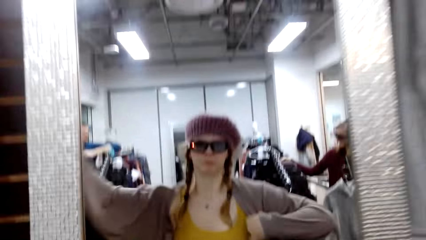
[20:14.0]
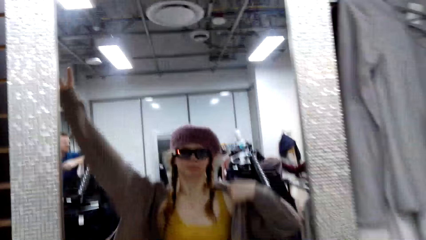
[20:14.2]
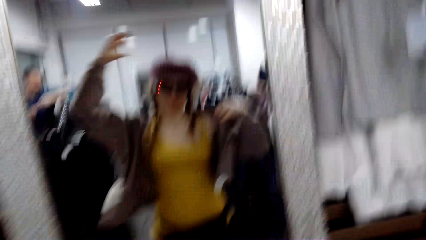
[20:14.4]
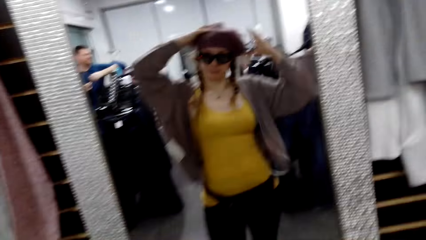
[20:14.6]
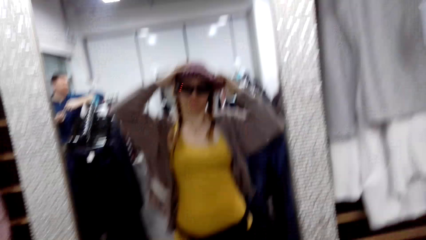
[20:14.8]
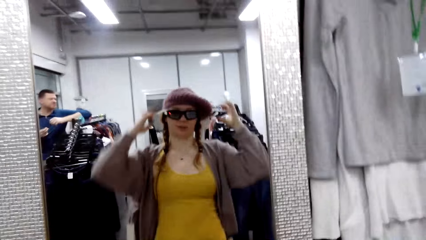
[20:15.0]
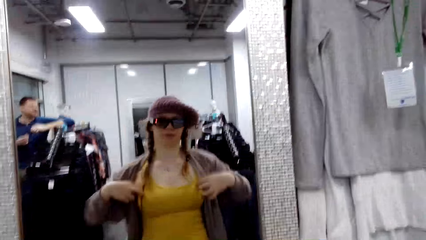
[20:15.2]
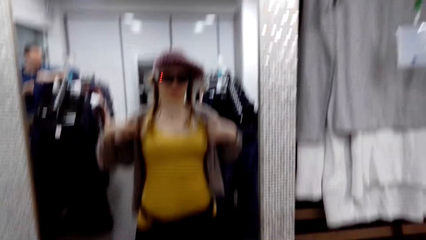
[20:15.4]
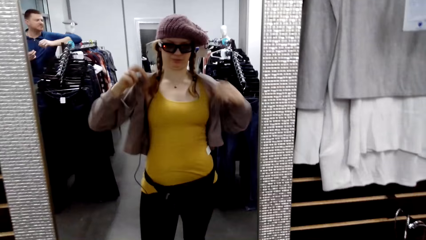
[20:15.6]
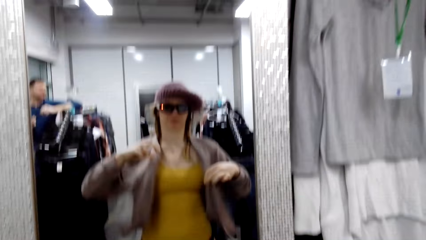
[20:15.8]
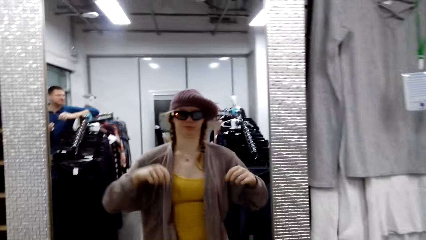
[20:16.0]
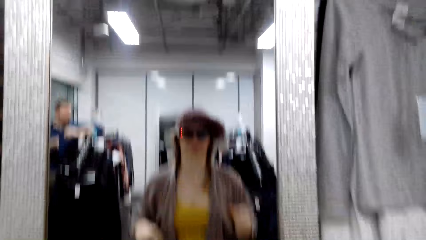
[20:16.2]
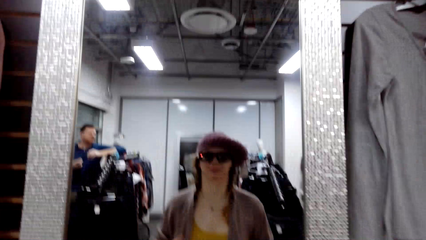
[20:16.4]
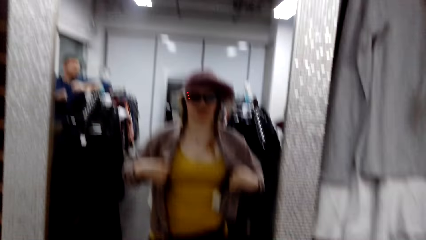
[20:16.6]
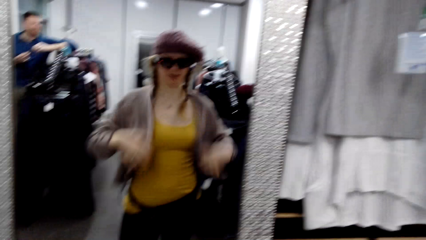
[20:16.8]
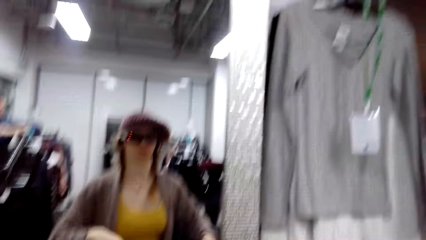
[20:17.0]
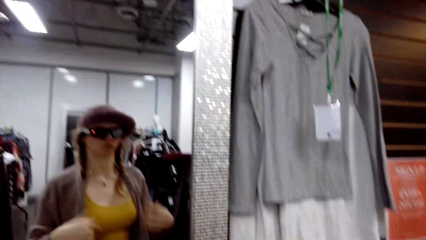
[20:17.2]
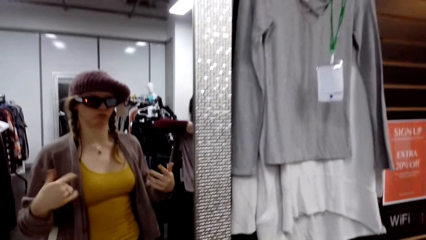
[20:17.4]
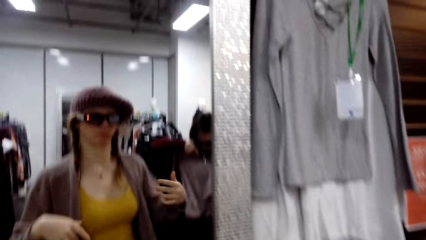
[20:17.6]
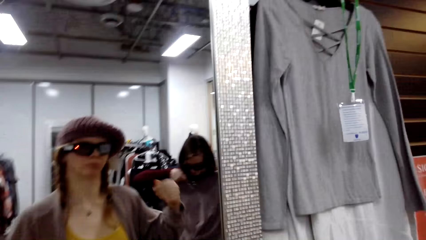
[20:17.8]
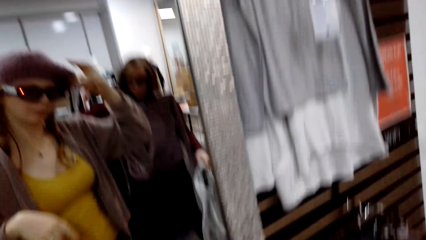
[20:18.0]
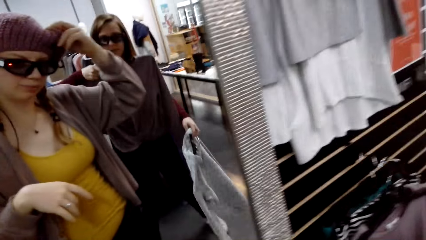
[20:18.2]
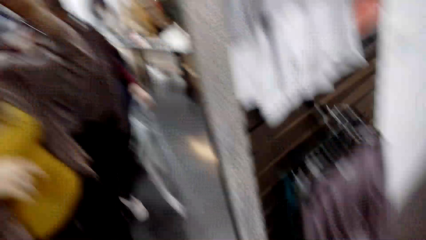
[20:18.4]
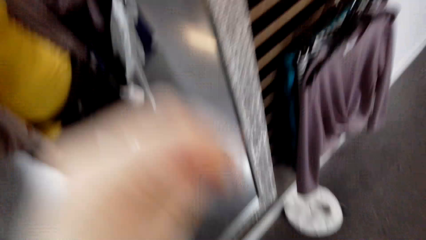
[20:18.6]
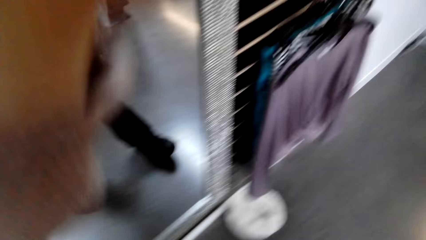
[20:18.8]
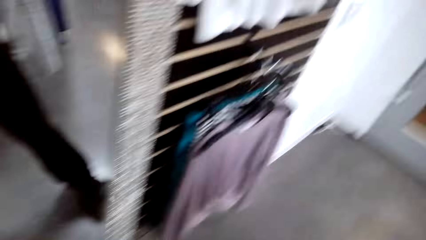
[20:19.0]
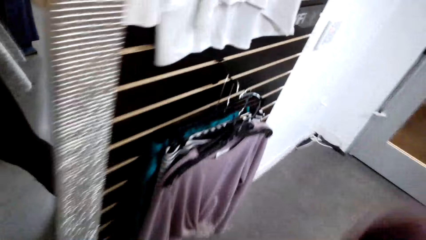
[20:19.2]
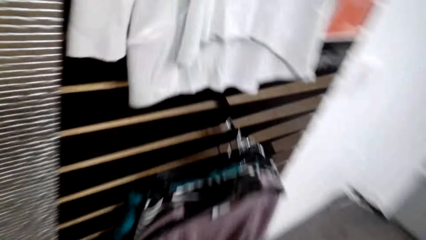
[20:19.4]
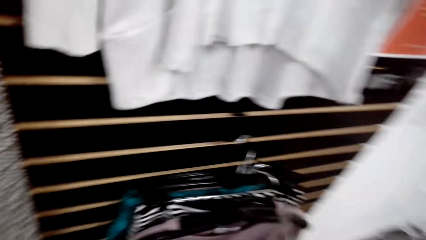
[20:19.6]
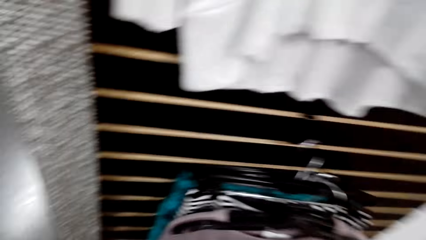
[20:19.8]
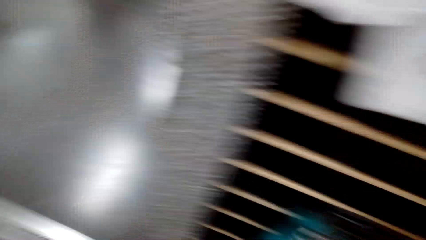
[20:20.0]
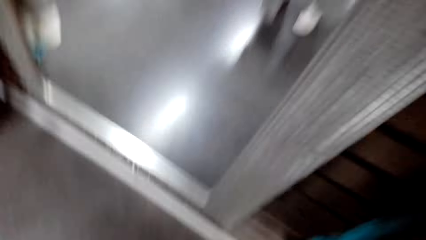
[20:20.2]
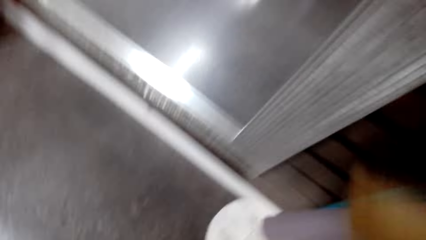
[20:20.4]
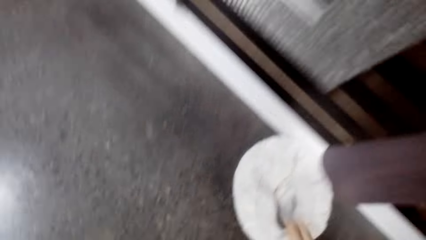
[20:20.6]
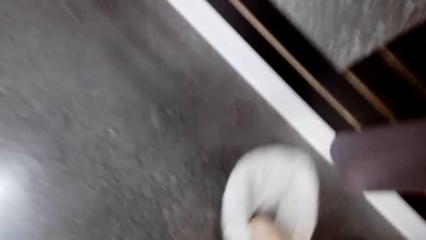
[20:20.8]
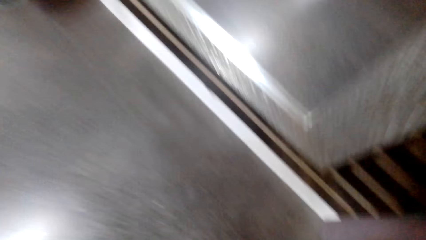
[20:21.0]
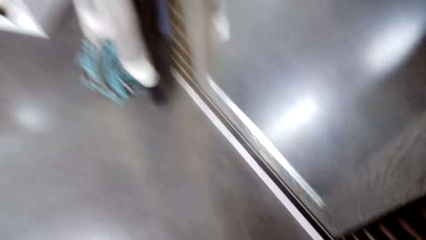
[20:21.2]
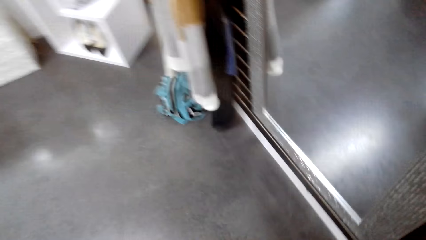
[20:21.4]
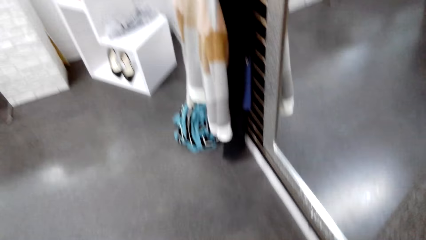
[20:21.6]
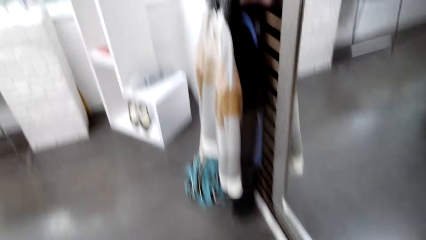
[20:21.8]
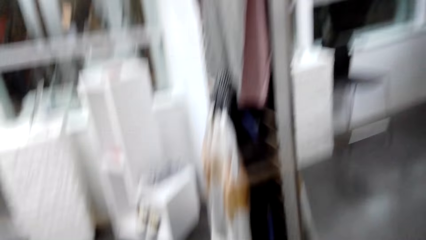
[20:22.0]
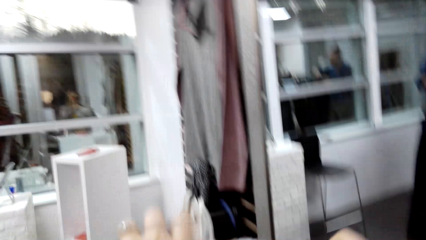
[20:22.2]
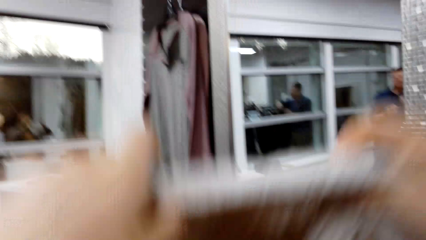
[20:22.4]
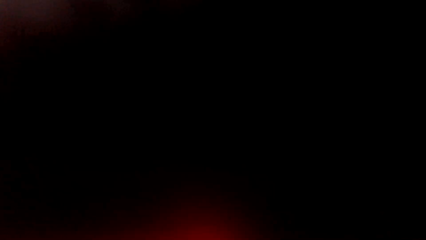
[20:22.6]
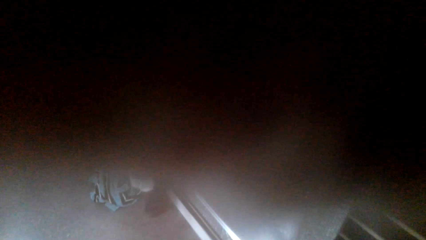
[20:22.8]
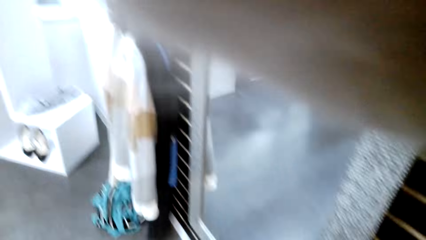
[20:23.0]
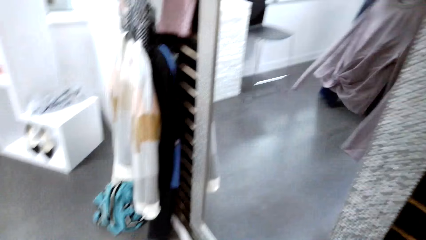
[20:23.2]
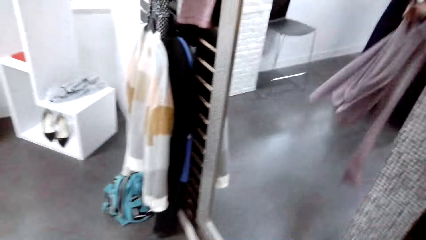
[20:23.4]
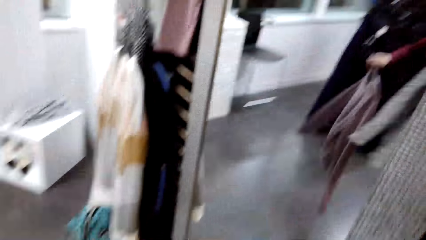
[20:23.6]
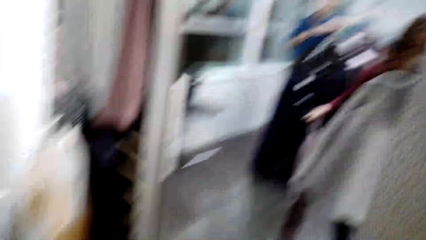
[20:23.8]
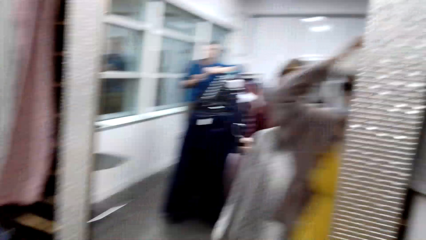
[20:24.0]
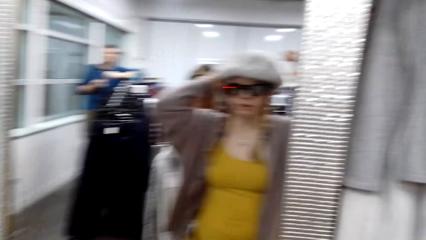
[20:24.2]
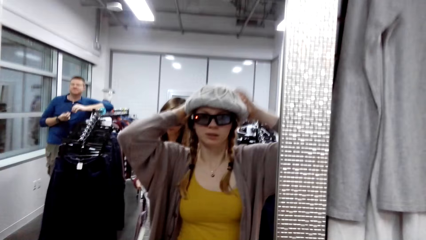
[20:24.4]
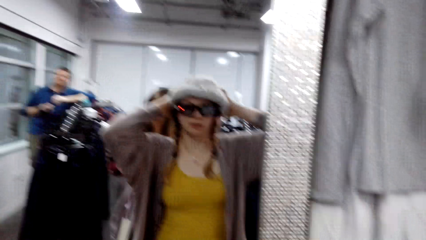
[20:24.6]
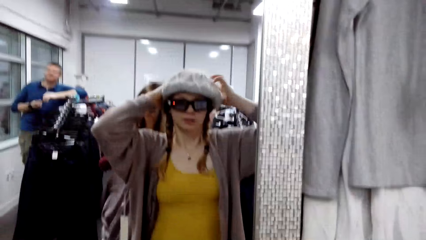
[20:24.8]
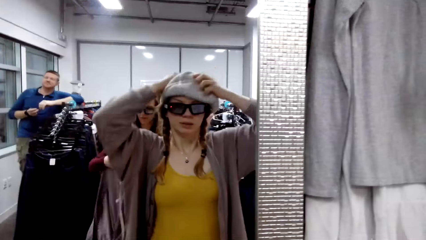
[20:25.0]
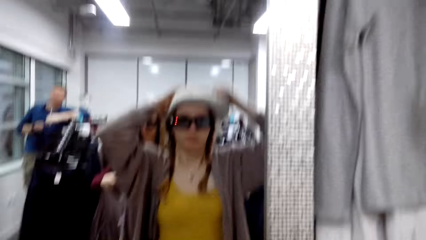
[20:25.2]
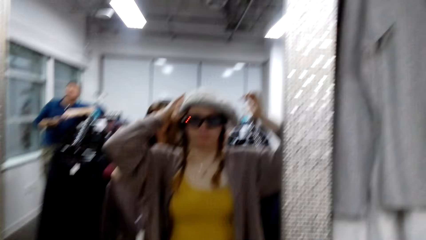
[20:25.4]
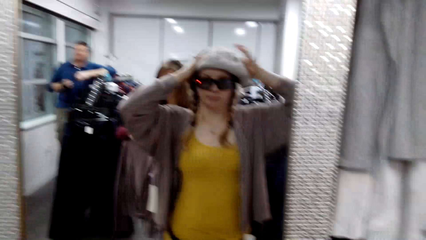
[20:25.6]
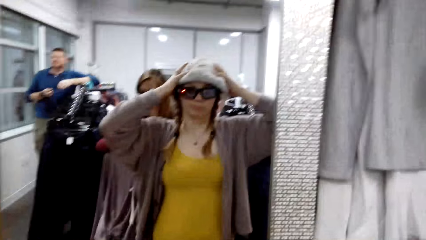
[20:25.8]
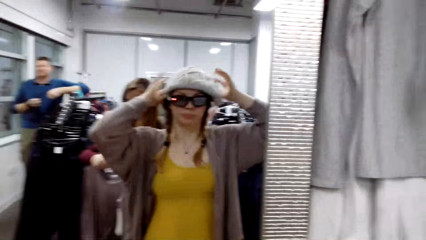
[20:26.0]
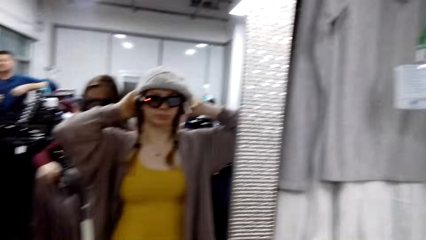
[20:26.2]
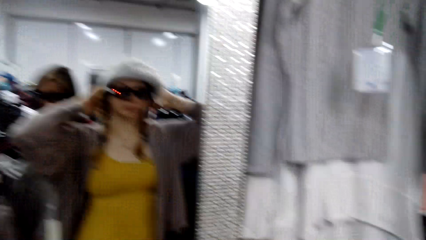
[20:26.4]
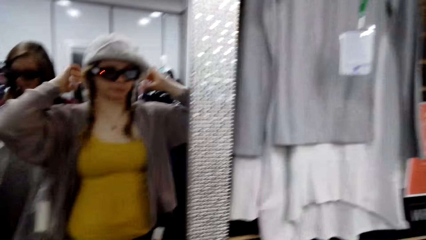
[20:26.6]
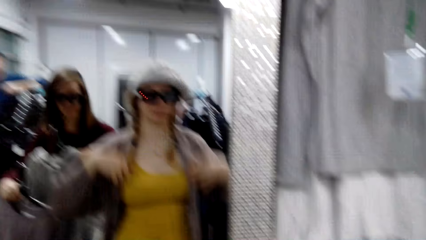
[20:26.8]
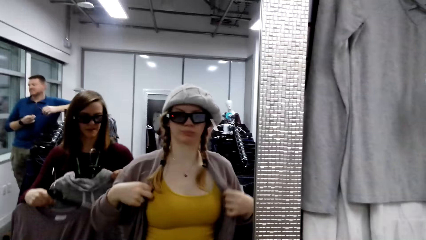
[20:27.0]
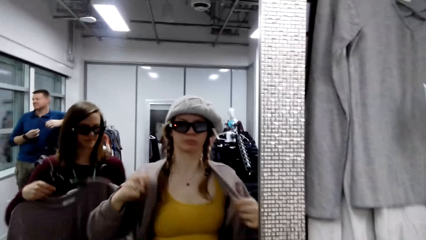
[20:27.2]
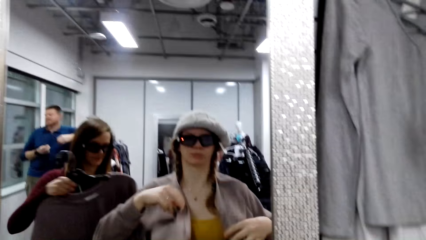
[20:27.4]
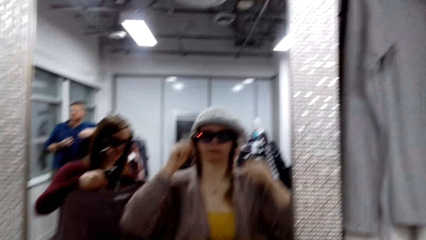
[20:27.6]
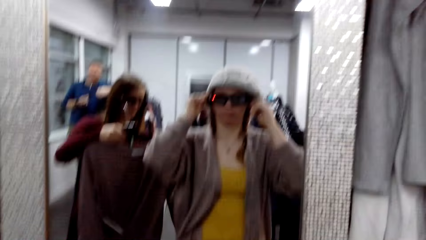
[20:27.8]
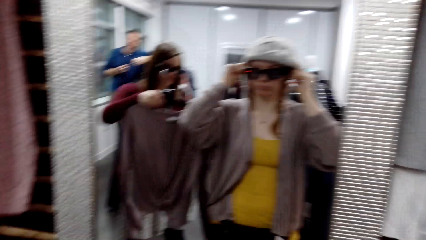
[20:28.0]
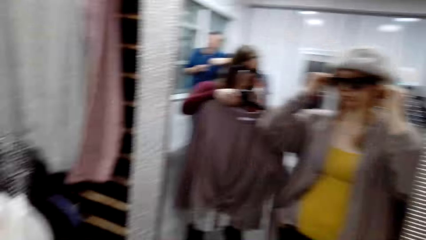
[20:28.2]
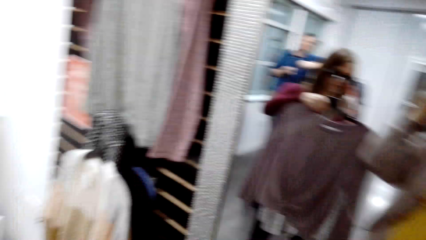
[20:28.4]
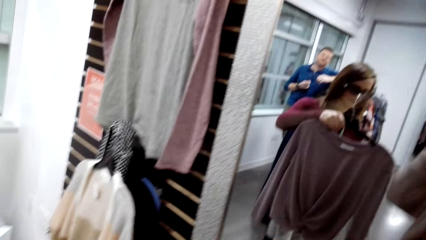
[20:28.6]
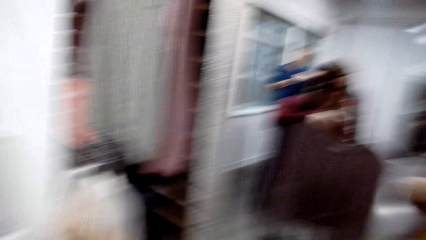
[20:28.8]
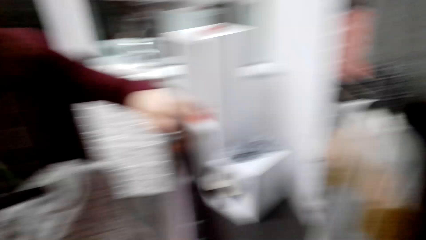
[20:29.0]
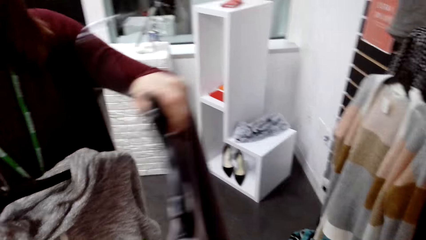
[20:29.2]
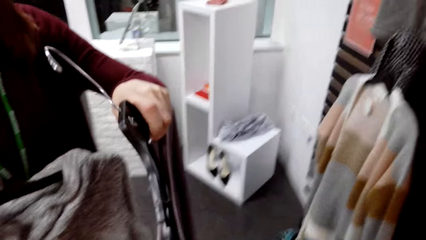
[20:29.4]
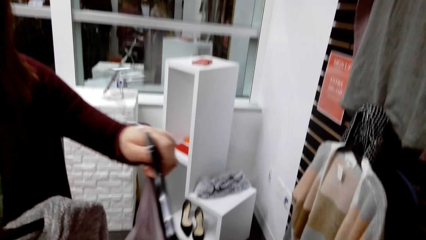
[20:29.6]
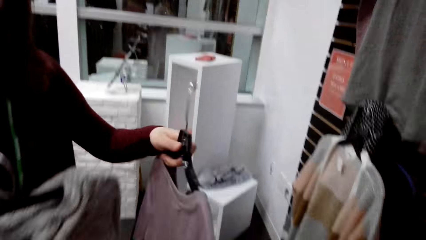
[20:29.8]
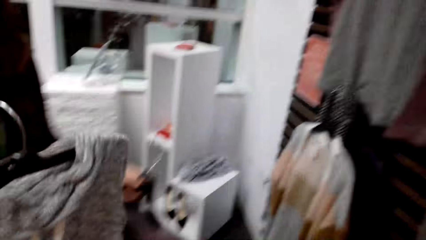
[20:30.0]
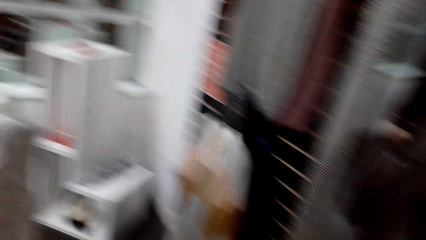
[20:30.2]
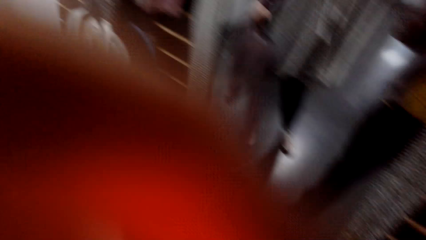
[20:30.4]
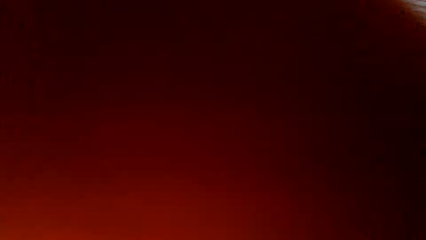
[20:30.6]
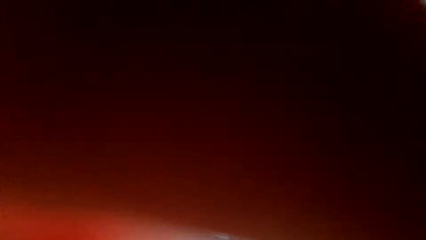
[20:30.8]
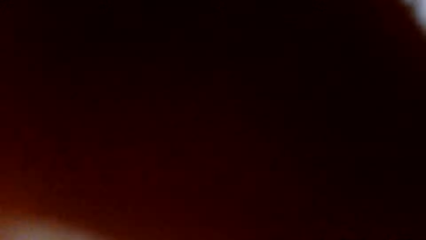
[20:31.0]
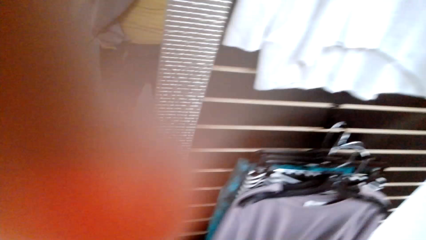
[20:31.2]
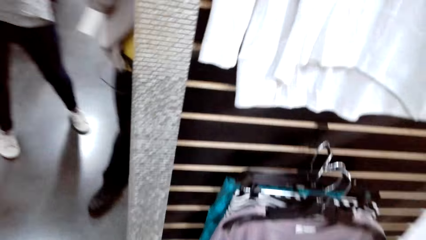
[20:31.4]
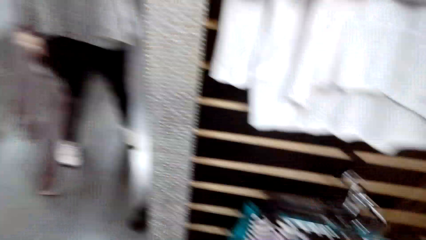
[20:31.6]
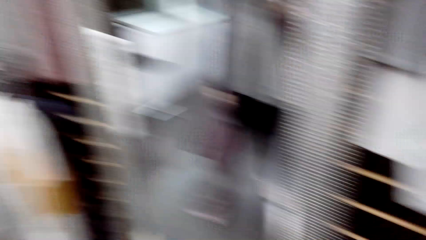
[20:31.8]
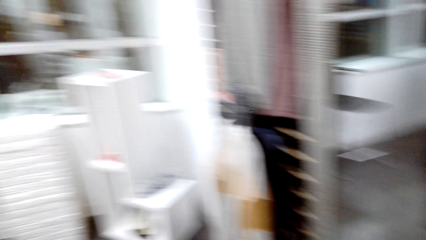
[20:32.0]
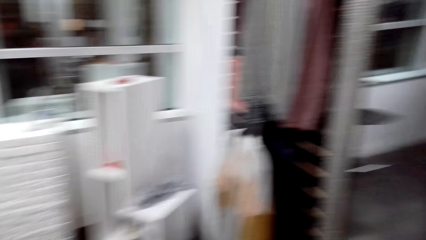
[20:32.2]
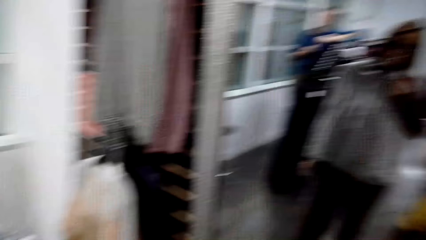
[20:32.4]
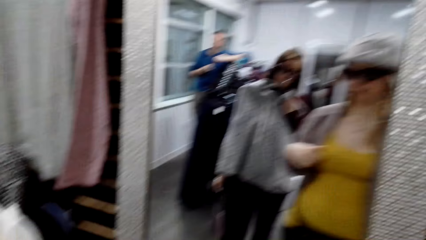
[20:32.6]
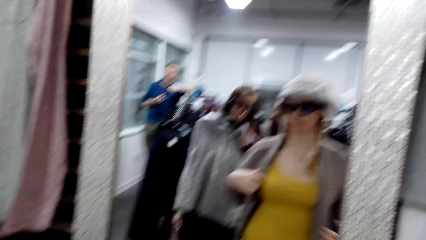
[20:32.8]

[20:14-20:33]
The camera wearer looks at herself in a mirror. She walks towards the clothes rack. She picks the winter cap from the floor. She walks towards the mirror. She wears the winter cap. A woman talks to the camera wearer. The camera wearer talks to the woman.
